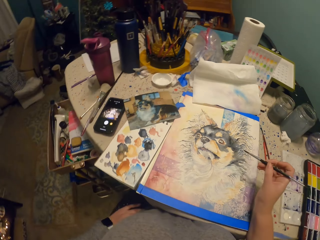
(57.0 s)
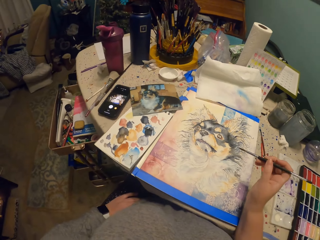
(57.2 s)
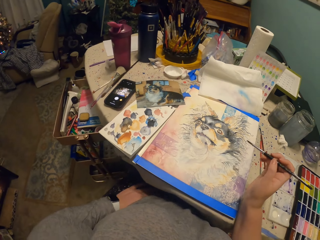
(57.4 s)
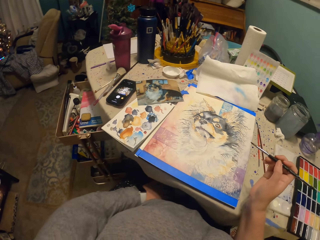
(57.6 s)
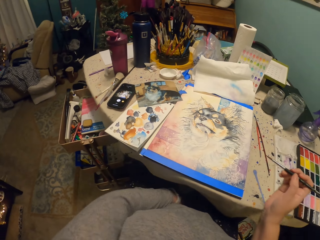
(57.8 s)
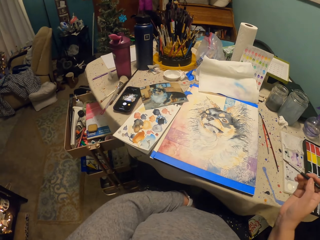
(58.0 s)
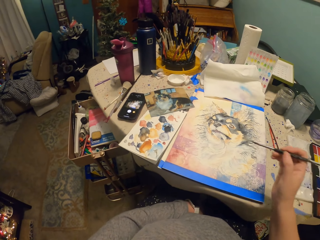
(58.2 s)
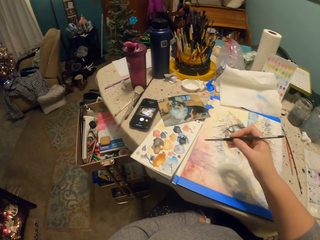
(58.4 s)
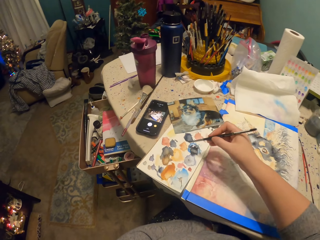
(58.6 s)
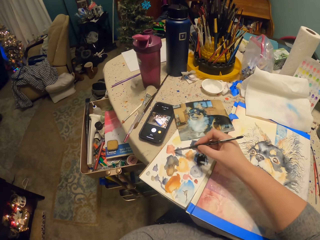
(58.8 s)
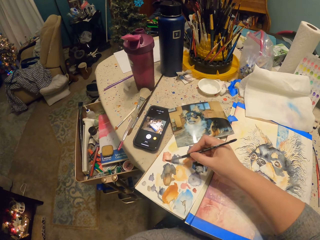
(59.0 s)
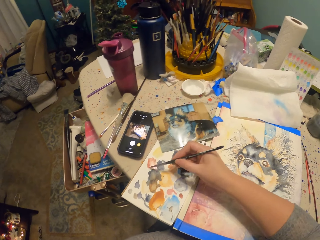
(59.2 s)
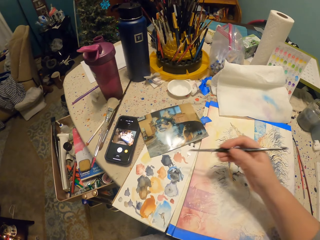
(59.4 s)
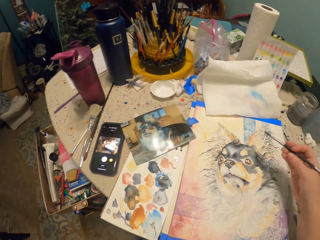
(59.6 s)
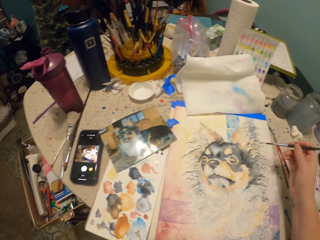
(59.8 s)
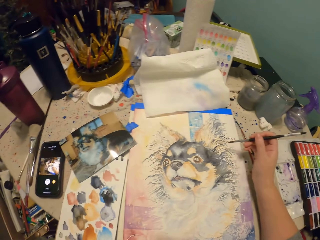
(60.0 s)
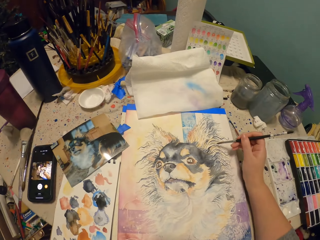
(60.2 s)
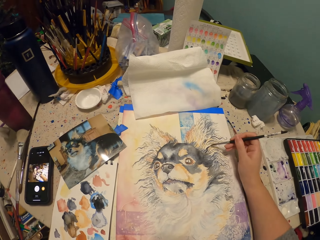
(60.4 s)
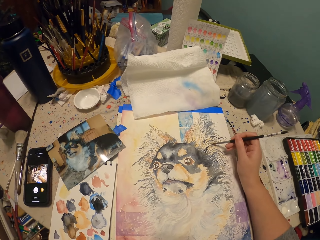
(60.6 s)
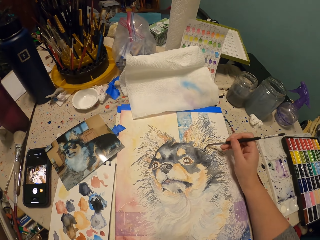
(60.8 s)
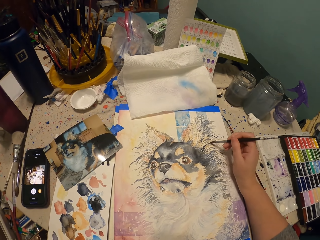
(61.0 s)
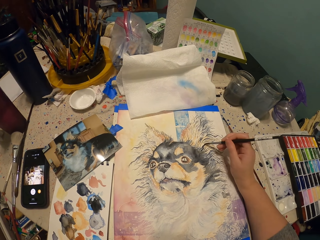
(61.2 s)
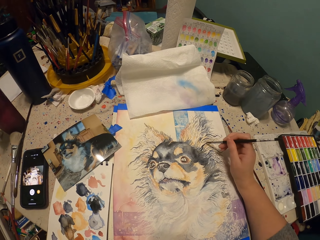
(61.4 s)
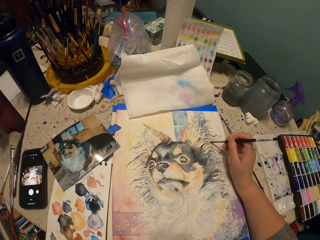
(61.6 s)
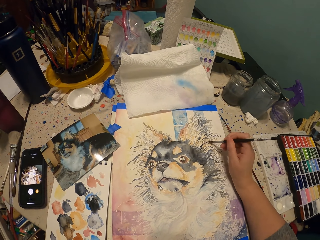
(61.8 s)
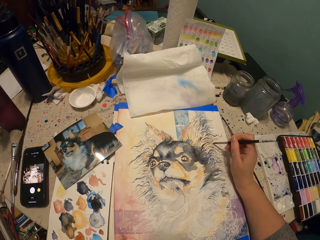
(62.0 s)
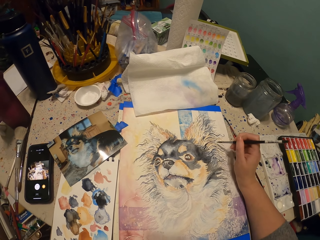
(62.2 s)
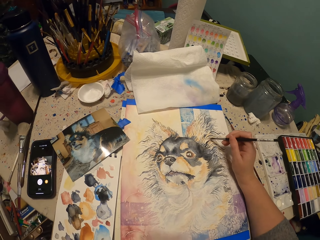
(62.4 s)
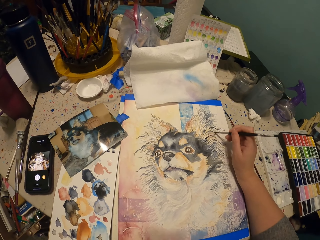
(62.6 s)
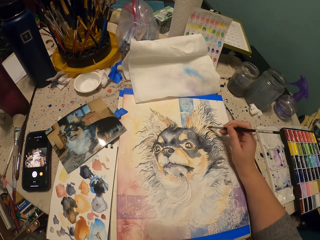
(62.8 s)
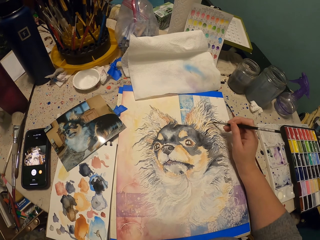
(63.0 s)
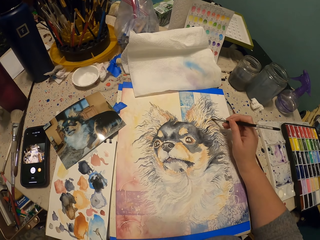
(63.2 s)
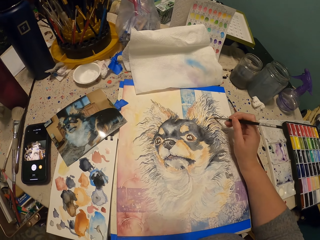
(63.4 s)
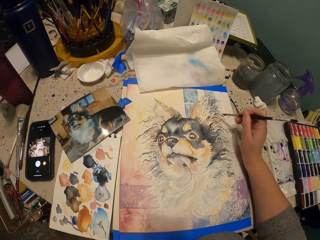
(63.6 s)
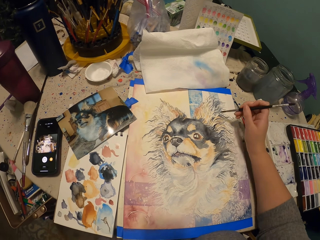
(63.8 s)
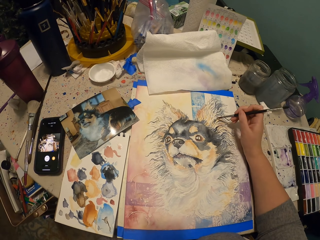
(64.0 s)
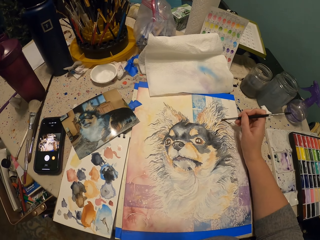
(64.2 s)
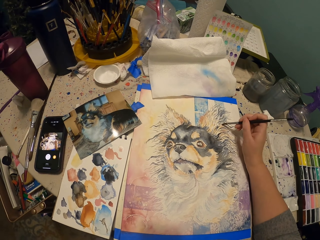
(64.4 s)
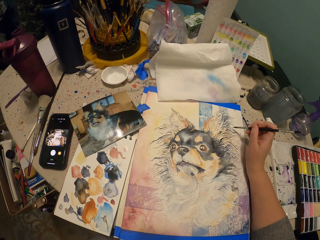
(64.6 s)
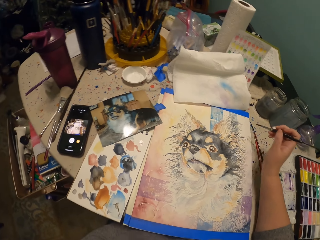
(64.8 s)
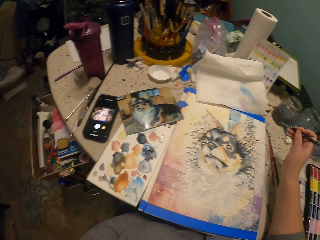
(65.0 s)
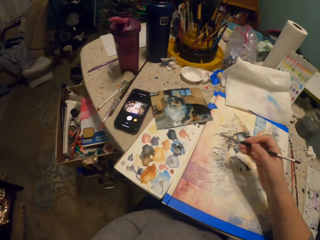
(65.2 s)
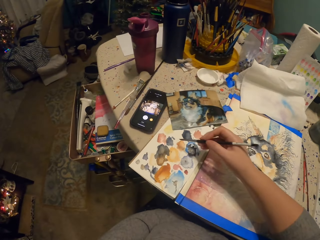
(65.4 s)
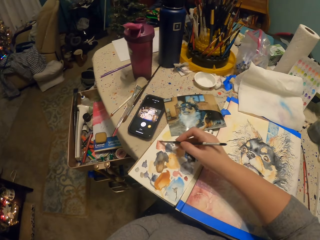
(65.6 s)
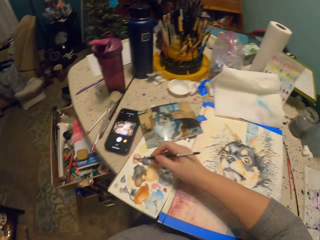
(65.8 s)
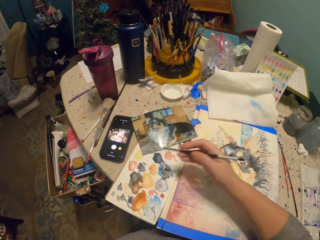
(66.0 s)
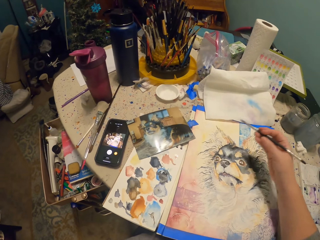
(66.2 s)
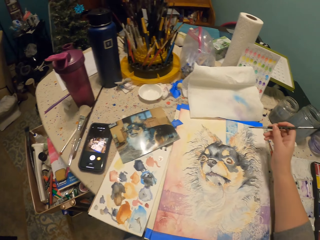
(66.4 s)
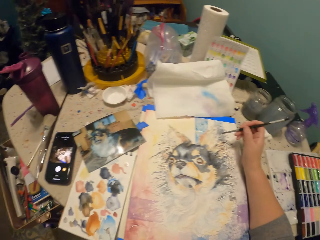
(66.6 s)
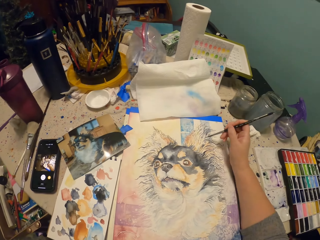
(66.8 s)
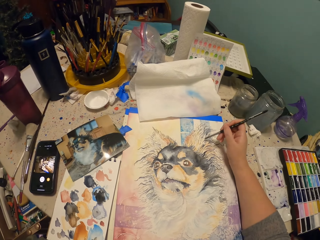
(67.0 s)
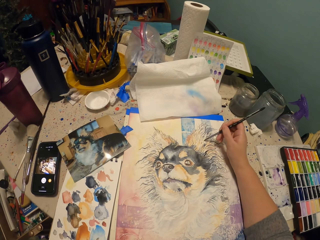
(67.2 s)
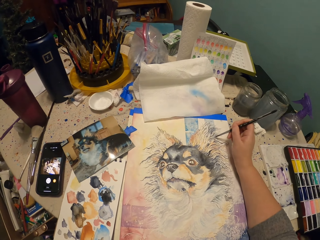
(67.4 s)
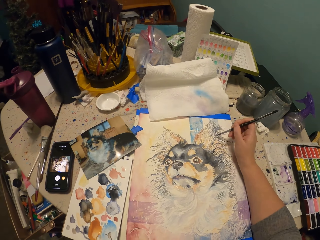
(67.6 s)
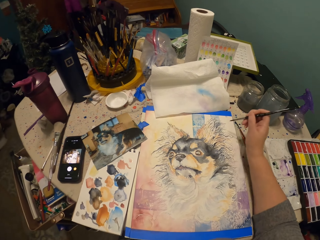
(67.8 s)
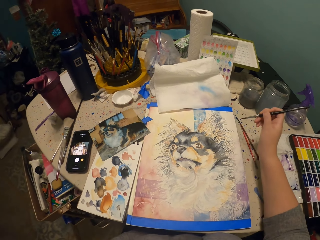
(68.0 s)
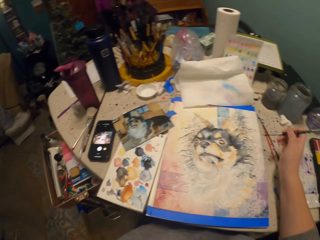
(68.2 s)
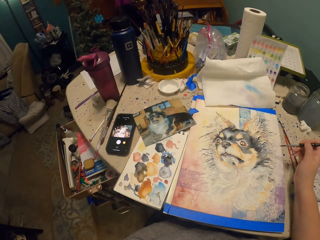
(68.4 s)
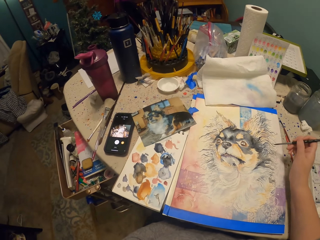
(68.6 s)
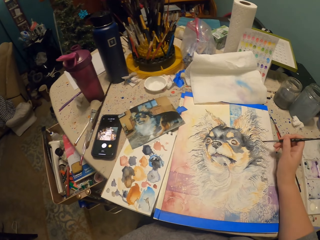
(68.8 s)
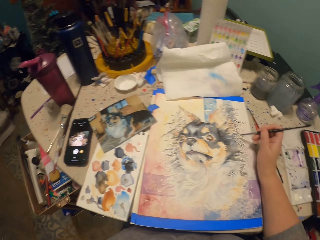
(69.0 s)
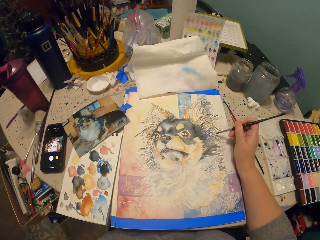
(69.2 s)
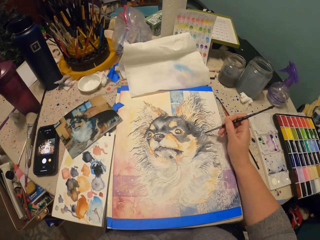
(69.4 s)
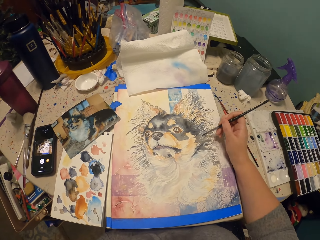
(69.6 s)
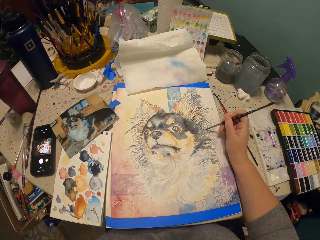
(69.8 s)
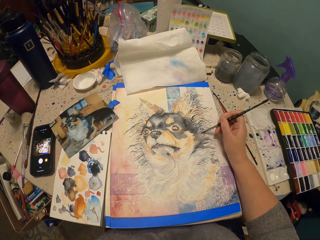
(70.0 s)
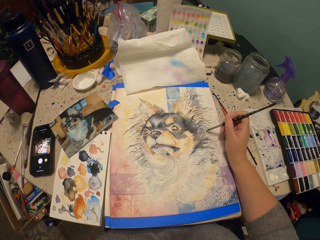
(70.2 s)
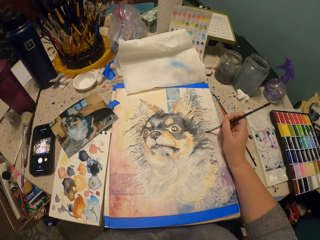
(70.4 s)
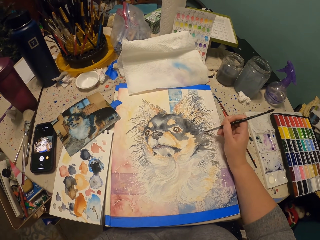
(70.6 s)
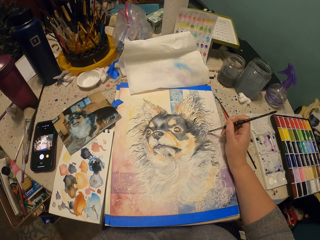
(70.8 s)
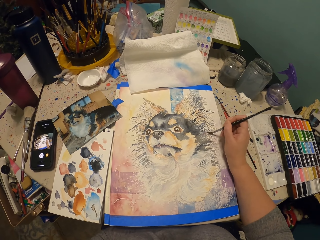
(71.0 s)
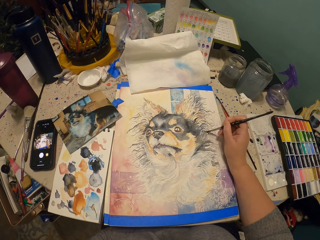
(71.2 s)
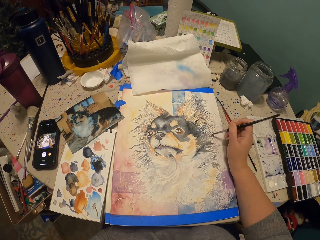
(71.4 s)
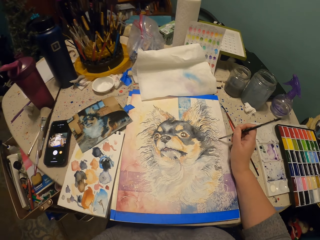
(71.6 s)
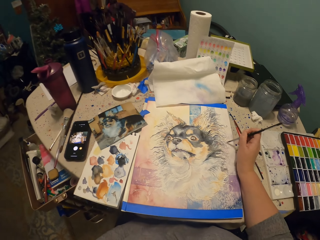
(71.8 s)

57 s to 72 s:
The camera wearer raises their hand and moves their left hand. They scoop paint from the board on the table. They paint on the painting paper. They raise their hand. They scoop paint from the board on the table. They paint on the painting paper. They raise their hand and paint on the painting.

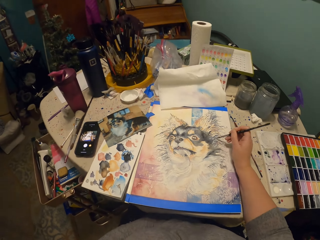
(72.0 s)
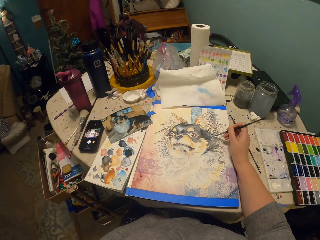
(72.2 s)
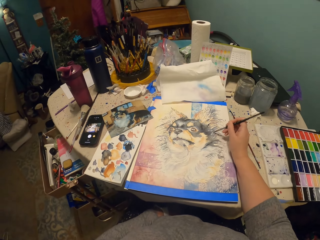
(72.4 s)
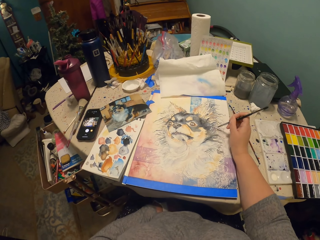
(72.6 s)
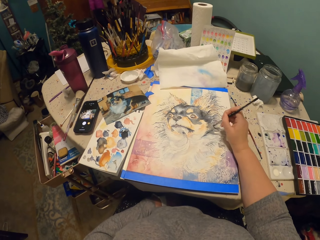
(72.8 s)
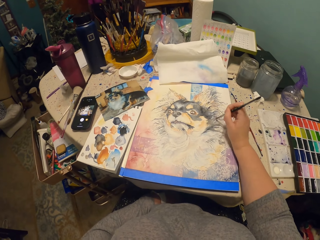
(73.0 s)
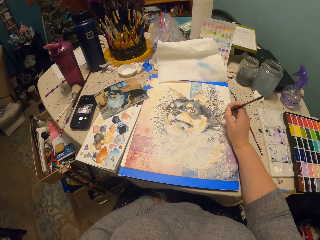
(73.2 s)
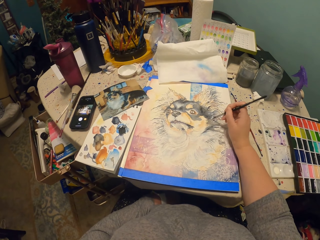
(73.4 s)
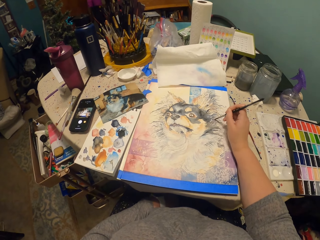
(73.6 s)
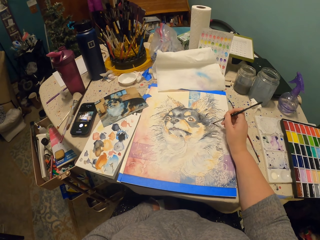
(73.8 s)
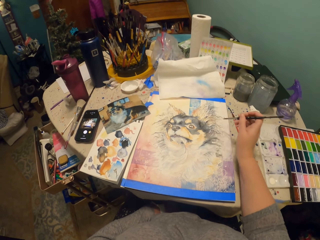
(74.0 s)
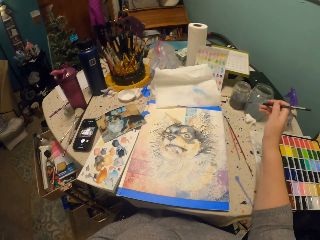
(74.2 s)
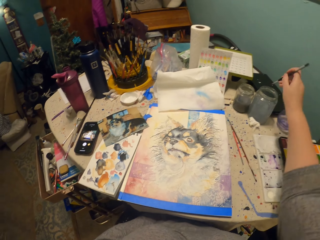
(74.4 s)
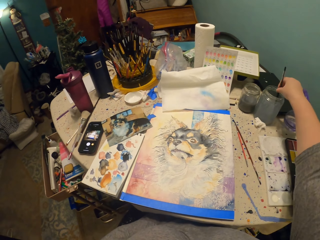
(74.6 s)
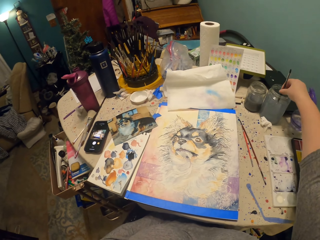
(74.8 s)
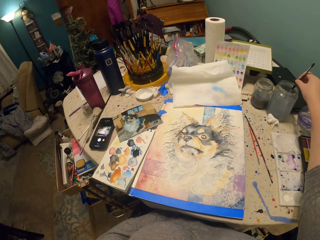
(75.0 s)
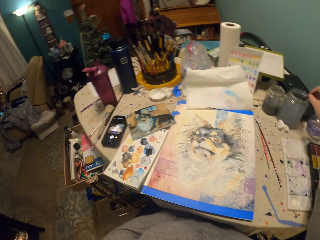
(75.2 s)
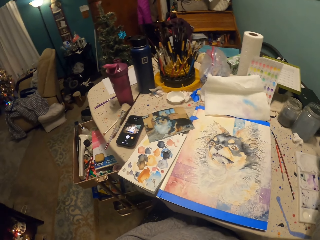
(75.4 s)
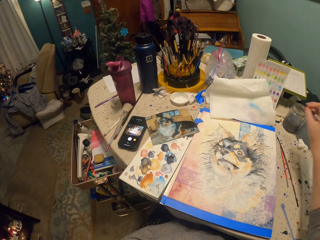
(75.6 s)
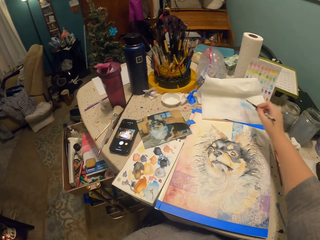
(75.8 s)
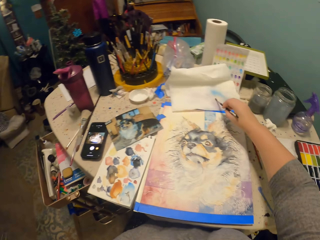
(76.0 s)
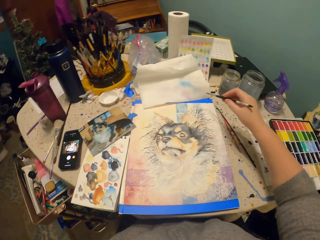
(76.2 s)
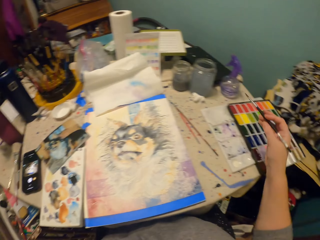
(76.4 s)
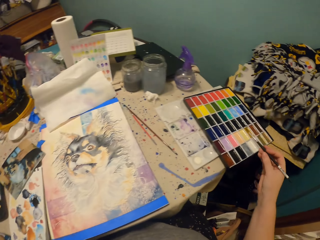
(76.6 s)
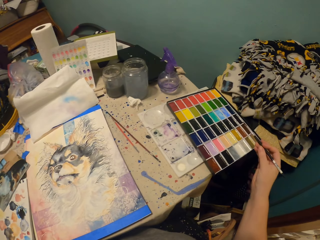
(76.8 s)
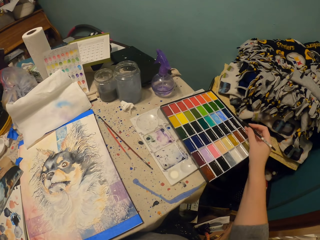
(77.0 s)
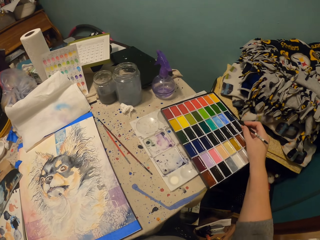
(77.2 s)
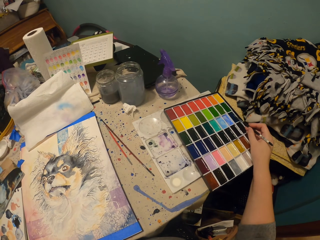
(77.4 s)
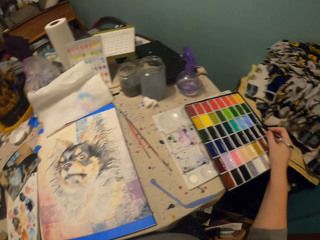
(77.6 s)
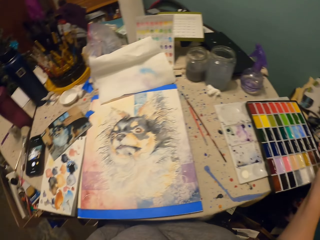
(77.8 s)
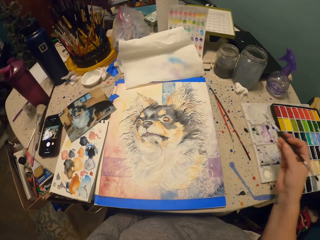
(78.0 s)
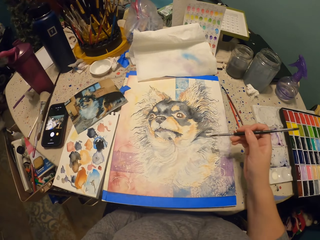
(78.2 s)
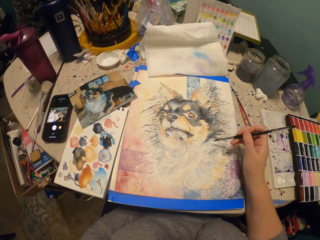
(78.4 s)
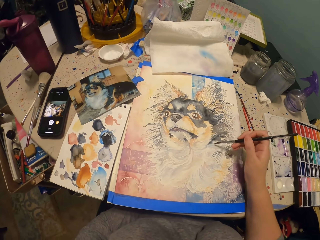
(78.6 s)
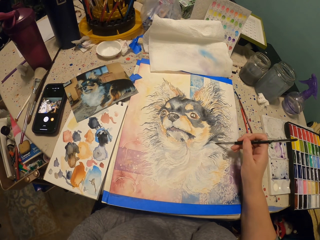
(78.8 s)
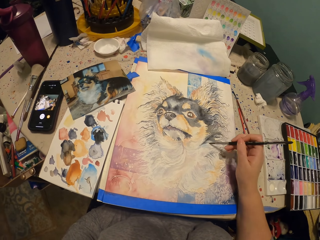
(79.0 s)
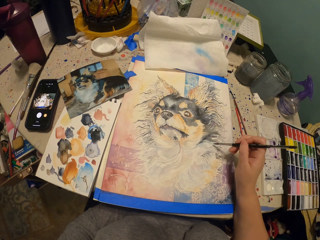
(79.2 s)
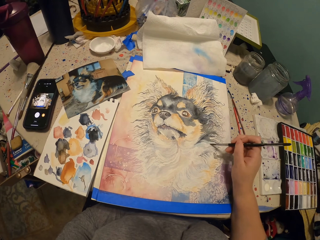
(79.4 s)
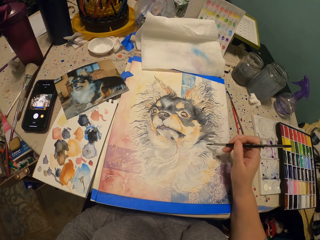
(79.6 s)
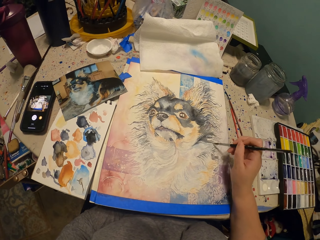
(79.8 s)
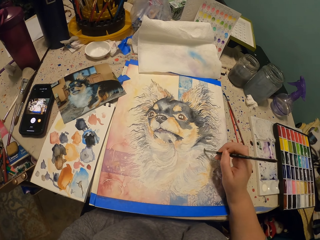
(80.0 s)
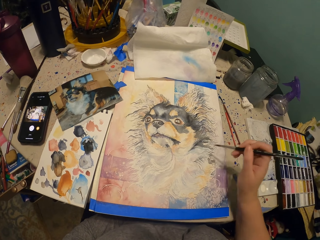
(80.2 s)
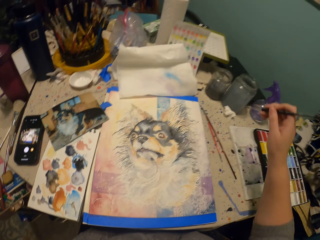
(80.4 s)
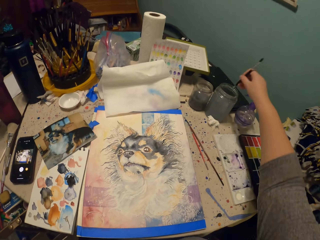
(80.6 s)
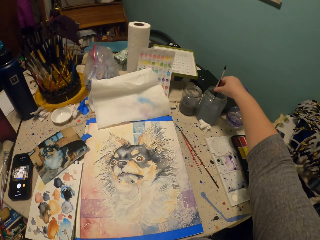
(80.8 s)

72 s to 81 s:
The camera wearer looks around. They dip the paintbrush in the water container on the table. They tap on the blotting paper and wipe the brush on the paper. They scoop paint from the paint tray on the table. They paint on the painting paper.
